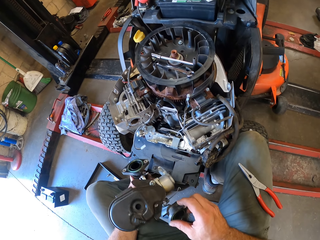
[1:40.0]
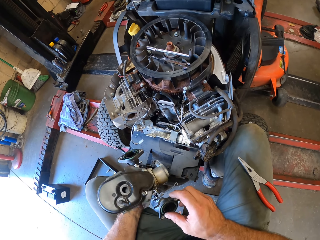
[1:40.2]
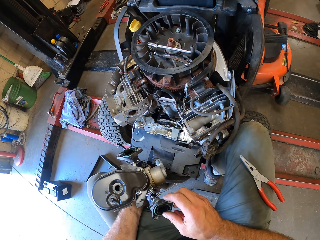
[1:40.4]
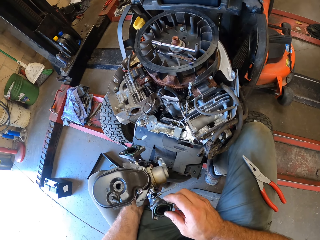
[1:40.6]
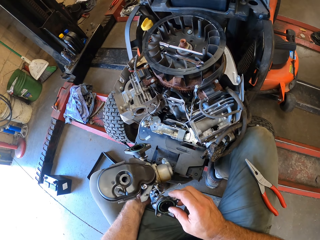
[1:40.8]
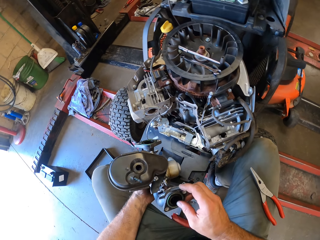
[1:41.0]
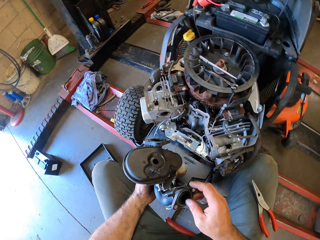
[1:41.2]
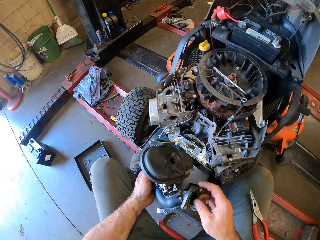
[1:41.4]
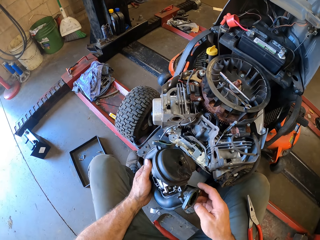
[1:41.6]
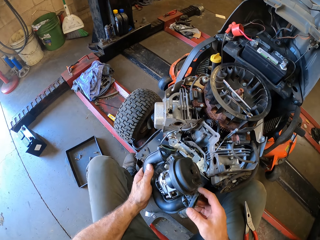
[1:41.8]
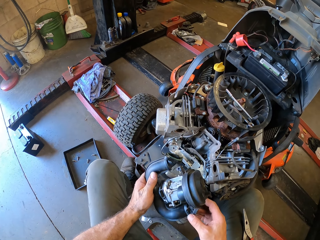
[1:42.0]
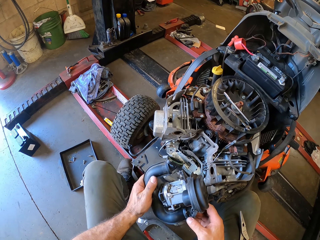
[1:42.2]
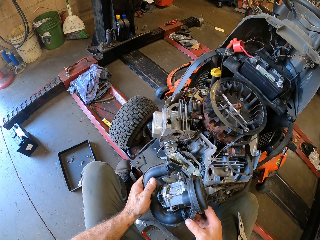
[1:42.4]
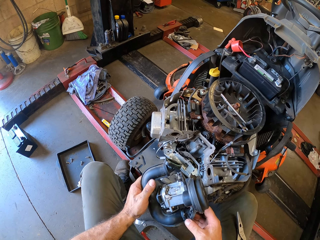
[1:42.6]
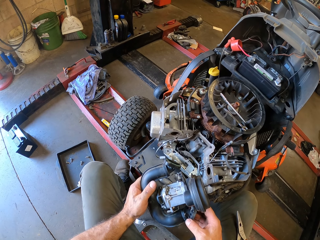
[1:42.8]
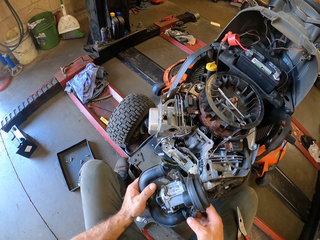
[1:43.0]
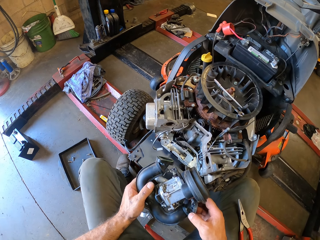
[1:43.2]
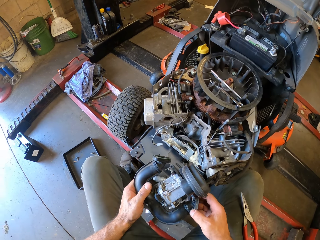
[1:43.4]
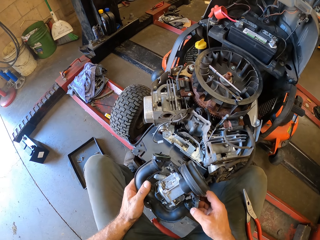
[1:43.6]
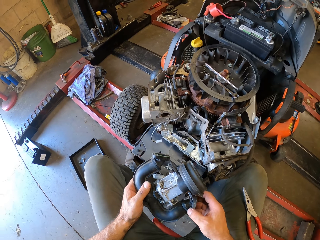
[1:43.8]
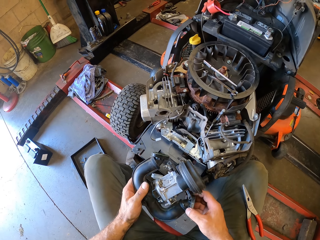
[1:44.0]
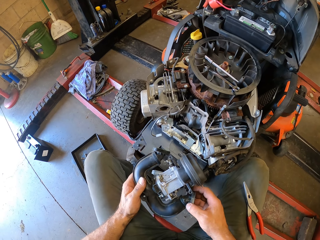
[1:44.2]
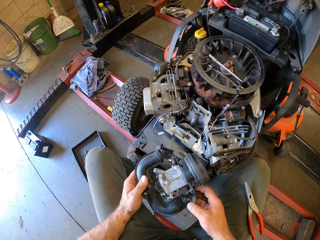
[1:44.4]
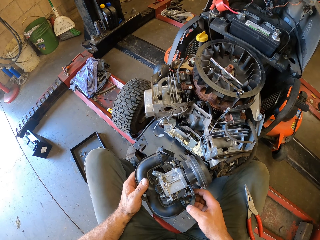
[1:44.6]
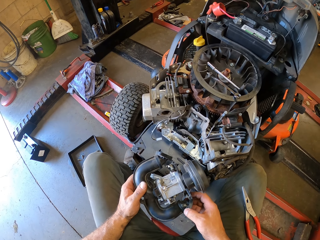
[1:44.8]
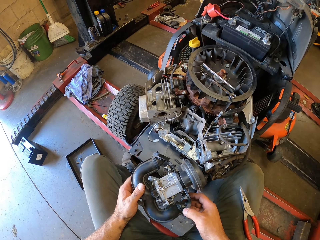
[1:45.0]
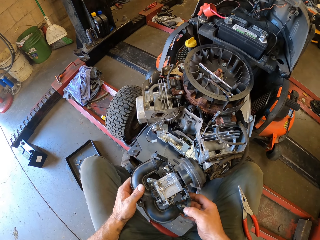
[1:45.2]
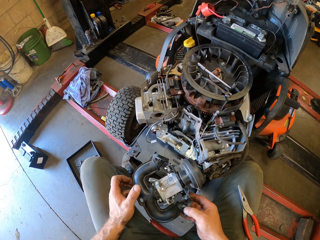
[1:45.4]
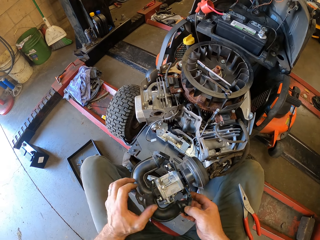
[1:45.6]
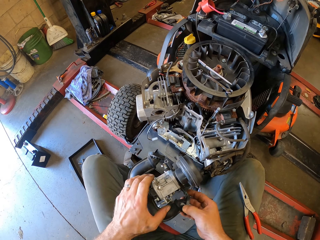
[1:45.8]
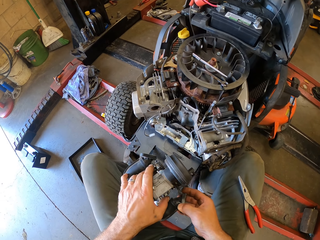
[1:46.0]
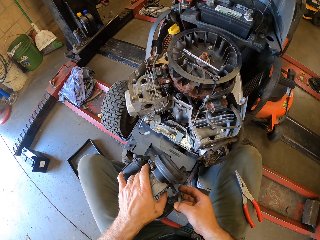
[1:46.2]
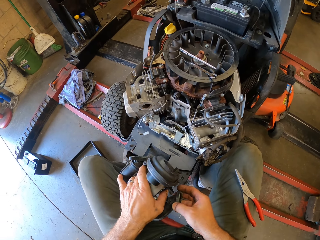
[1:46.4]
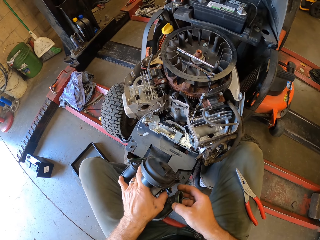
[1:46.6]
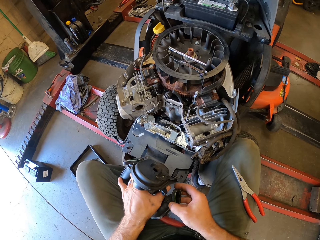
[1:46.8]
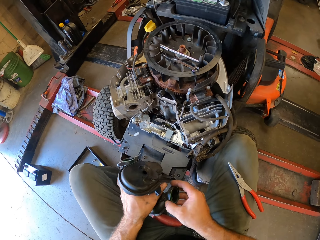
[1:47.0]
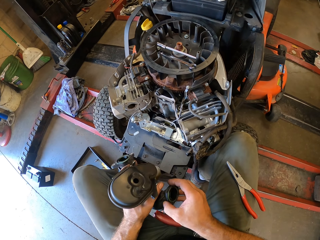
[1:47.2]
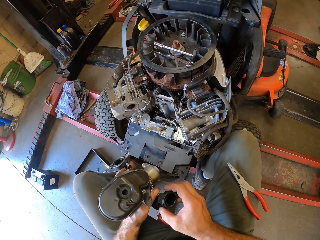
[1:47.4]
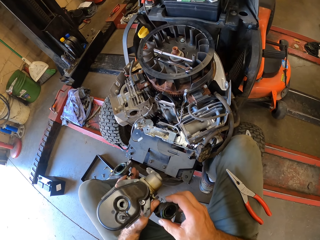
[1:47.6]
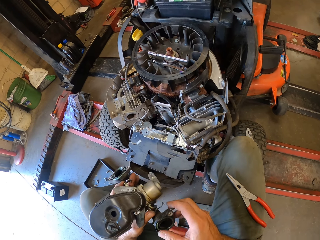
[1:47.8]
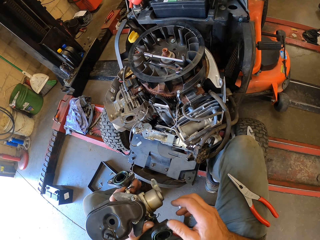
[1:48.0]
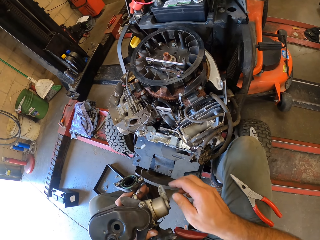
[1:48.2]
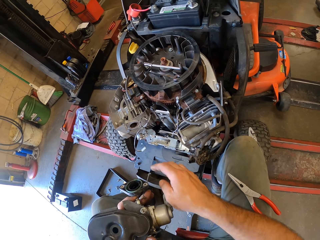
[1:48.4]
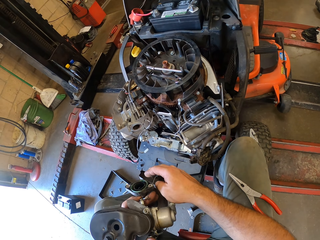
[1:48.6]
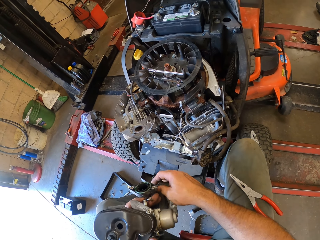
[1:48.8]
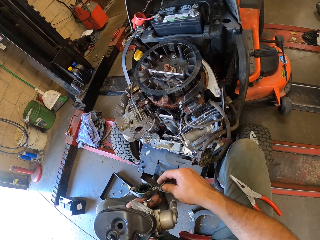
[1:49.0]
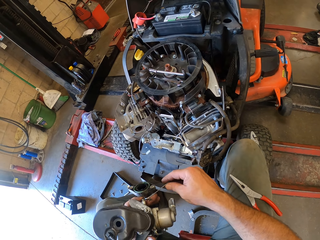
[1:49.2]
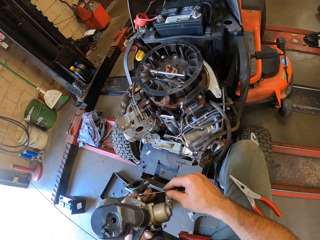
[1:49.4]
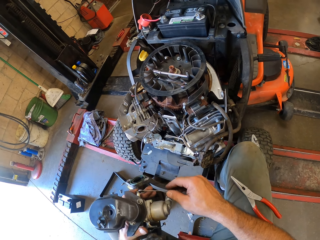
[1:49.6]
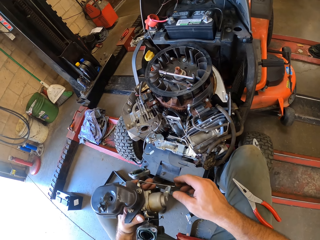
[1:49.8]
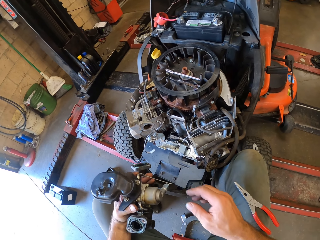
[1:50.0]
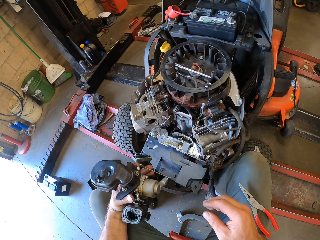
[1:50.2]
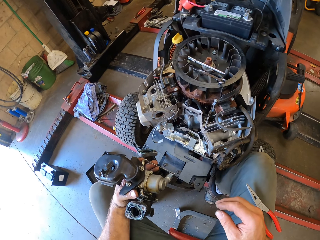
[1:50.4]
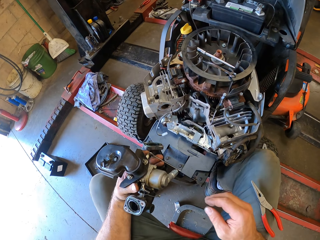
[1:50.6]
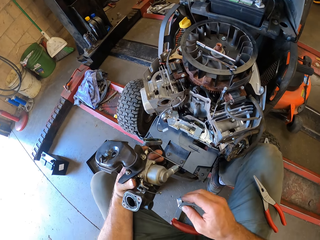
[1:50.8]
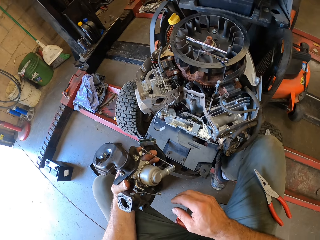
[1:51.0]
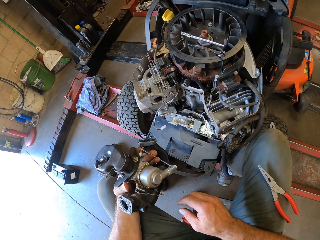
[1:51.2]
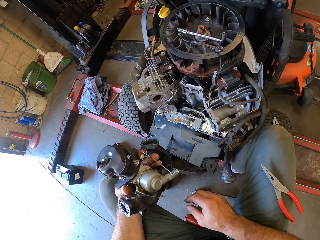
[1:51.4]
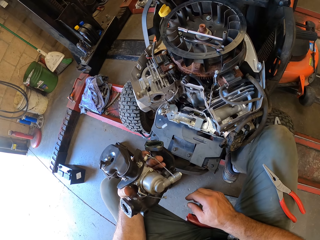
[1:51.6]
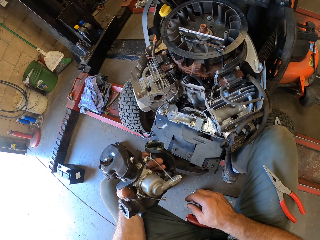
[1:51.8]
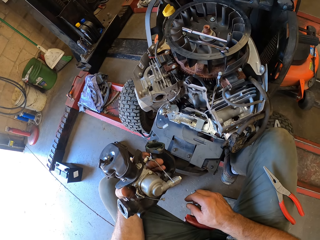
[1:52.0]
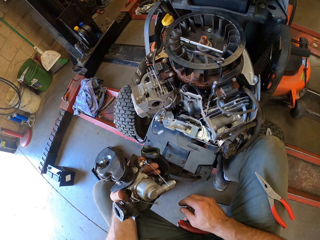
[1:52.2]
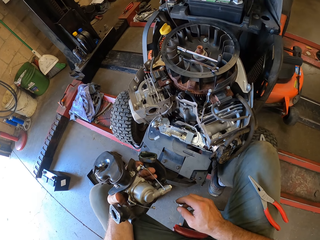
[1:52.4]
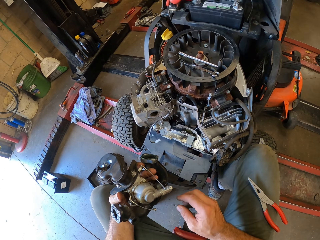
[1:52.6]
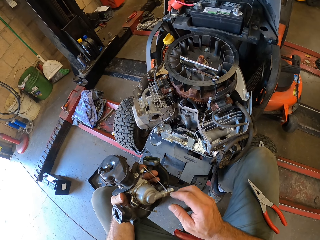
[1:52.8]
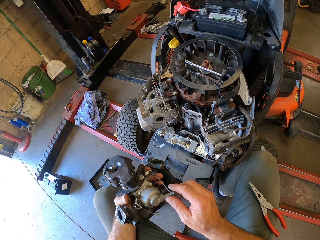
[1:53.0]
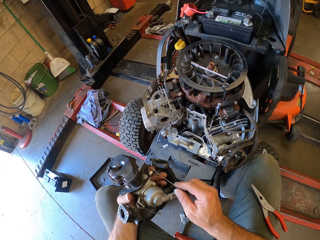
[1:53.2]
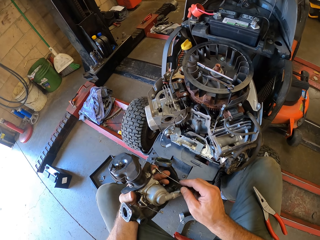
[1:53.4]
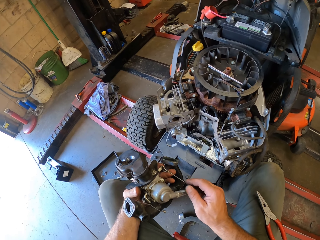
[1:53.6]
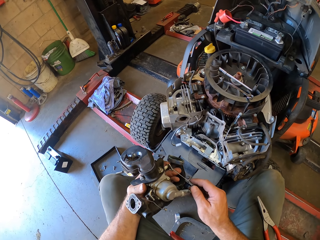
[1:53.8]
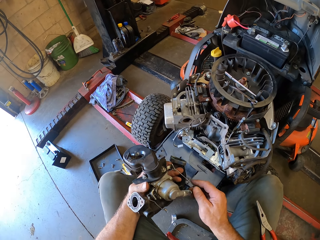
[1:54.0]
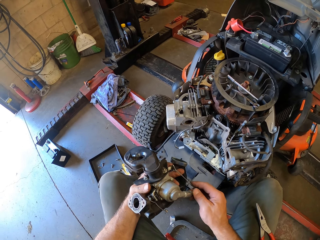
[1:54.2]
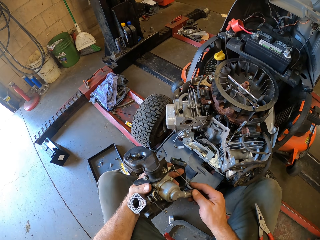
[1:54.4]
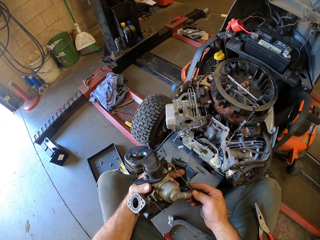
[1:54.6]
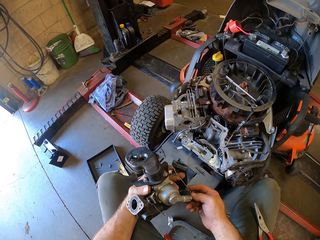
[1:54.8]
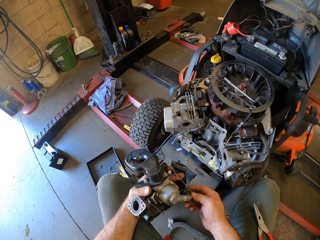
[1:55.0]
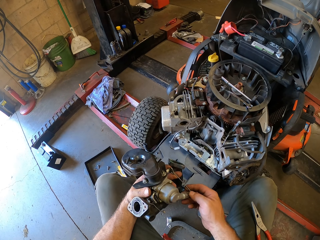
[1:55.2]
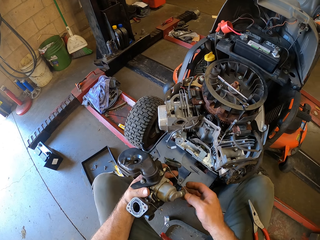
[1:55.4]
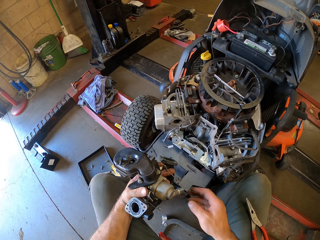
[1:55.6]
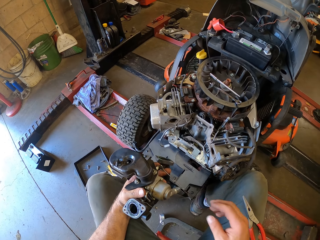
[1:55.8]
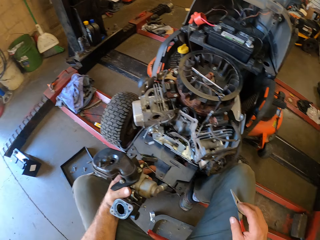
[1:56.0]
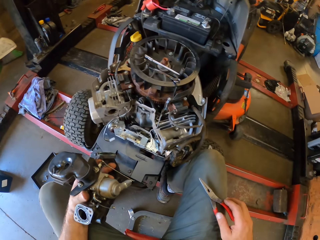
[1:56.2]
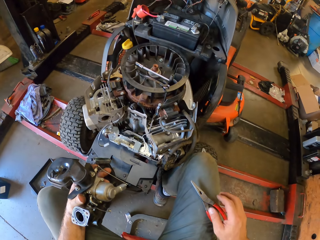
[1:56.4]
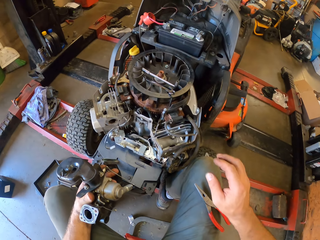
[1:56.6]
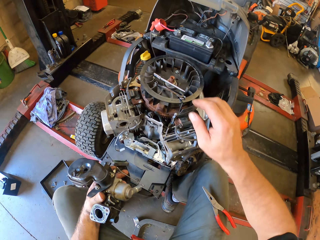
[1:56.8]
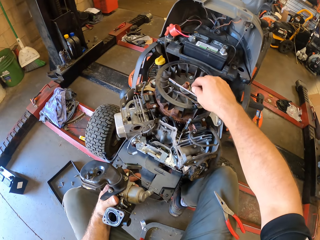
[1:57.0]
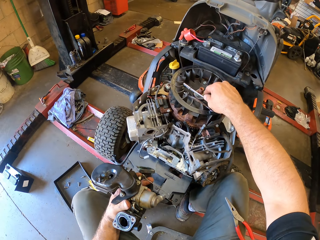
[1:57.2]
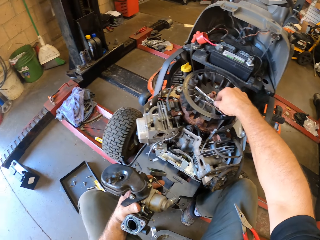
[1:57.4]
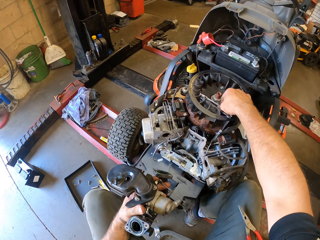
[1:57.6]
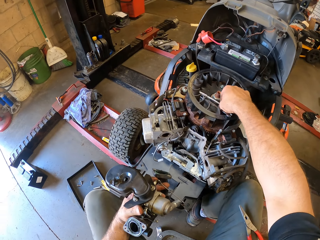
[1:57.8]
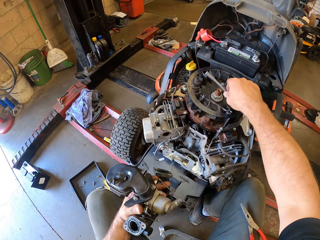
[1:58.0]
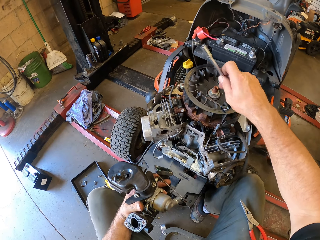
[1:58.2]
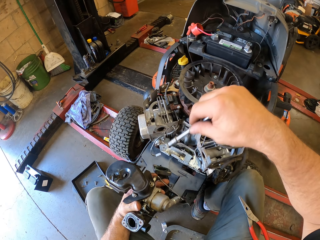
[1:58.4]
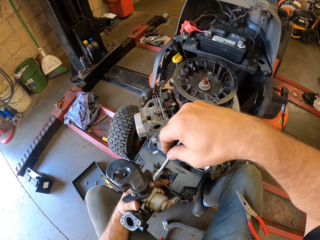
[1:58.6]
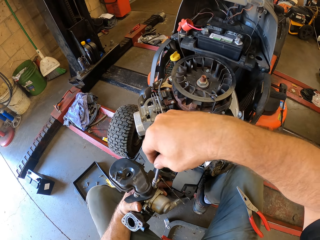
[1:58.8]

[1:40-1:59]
The camera wearer examines the engine's pipe. He attempts to remove a piece of metal from the engine's pipe with his right hand. He reaches for the pliers. He picks up the other detached part of the torque wrench from the lawn mower's engine.

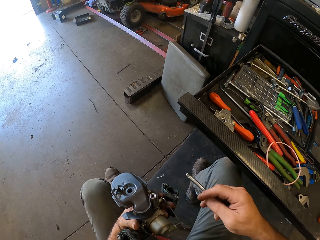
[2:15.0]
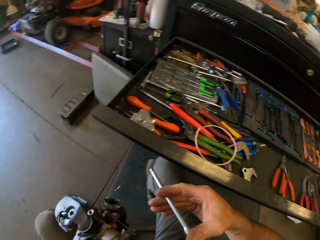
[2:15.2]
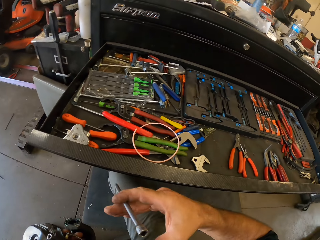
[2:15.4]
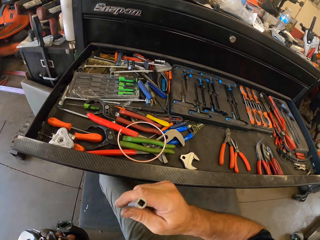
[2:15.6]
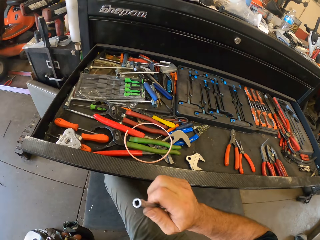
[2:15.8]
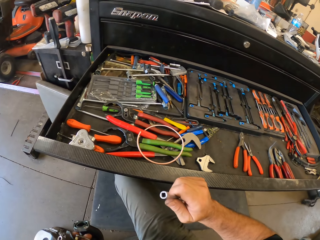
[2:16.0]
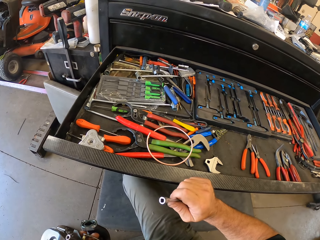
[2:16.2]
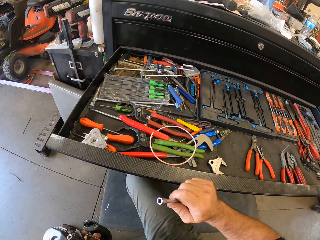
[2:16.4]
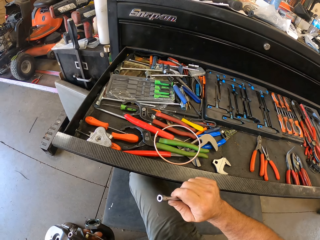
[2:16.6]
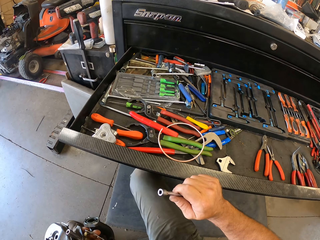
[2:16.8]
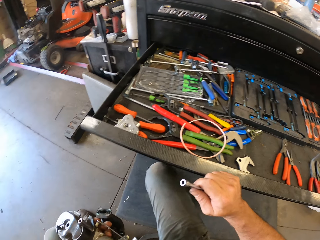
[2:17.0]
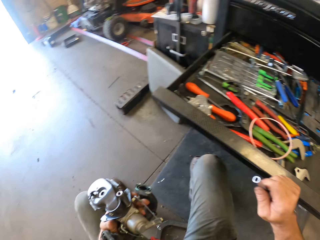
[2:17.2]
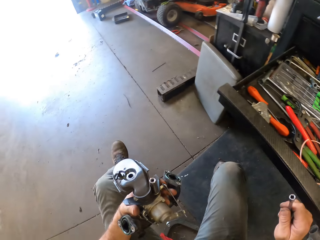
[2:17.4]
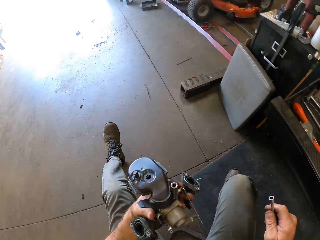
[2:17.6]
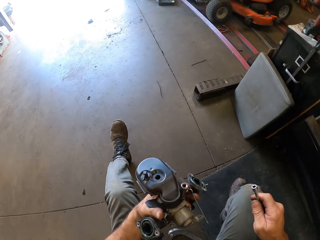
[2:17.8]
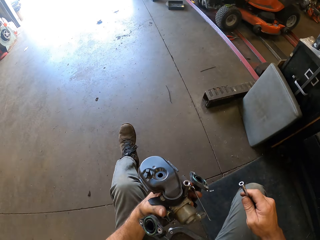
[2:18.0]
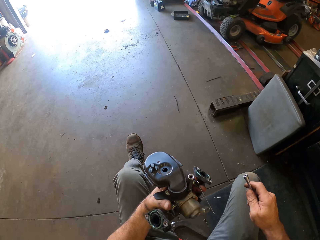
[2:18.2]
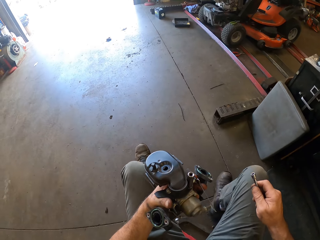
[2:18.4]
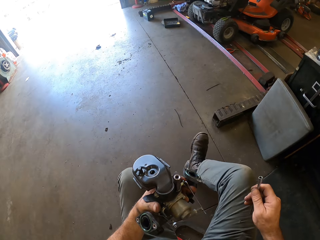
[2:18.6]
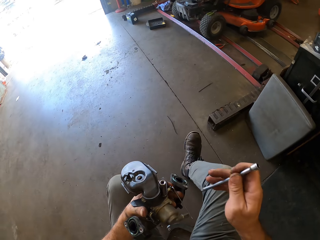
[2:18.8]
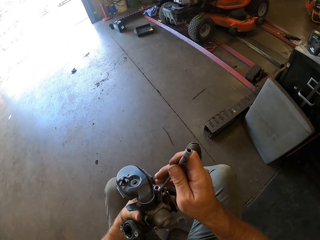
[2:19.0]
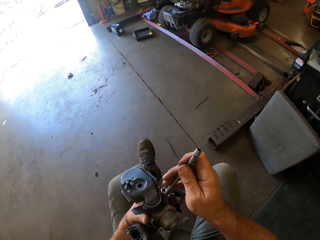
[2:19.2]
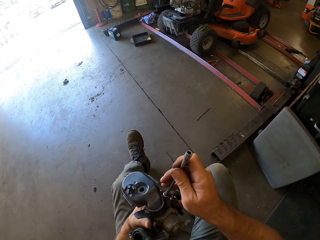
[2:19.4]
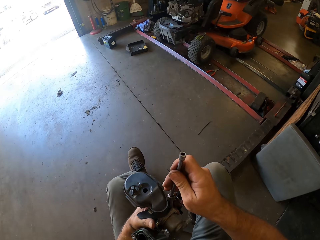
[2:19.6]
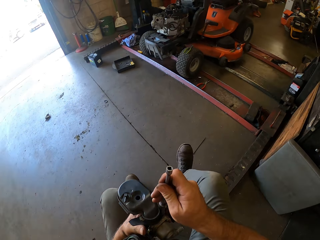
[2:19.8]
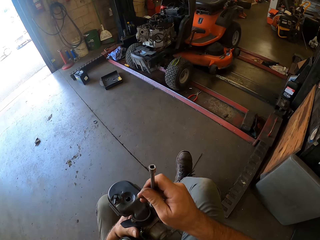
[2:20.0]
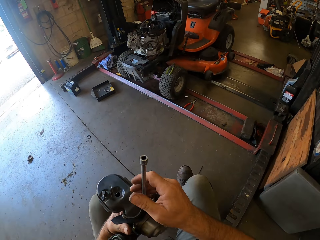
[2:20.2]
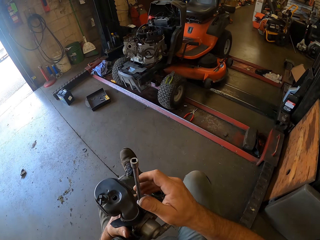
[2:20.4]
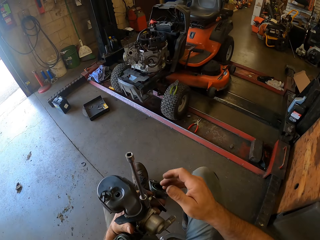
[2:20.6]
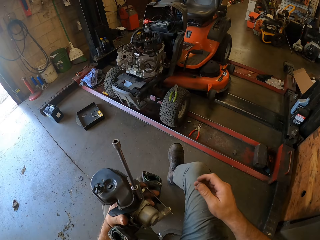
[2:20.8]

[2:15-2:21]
The camera wearer touches the tool box. He closes the layer of the tool chest workbench with his right hand. He moves away from the tool chest workbench. He fits the other detached part of the torque wrench to the screw extractor.
